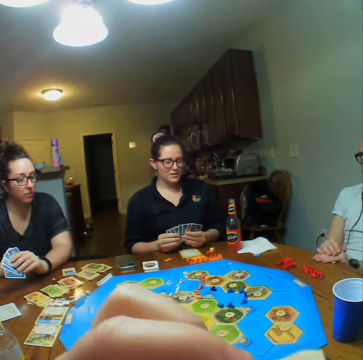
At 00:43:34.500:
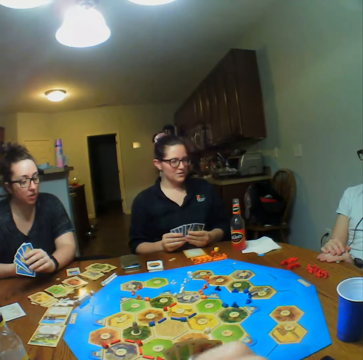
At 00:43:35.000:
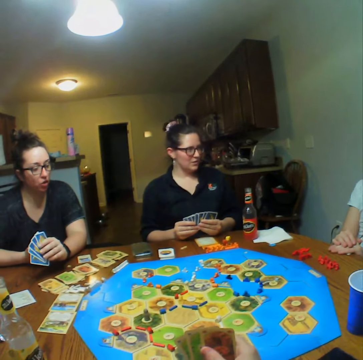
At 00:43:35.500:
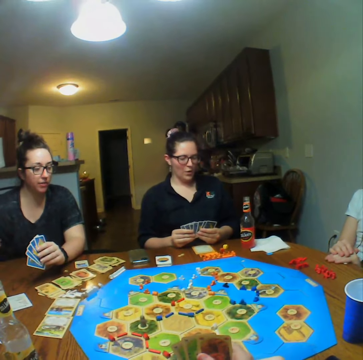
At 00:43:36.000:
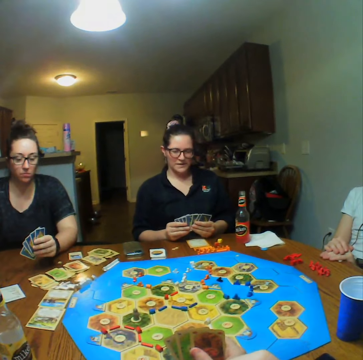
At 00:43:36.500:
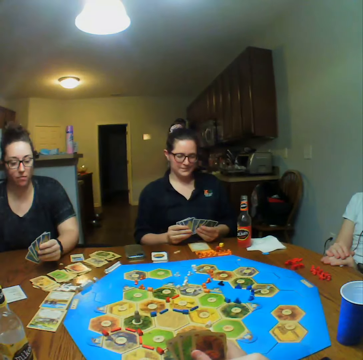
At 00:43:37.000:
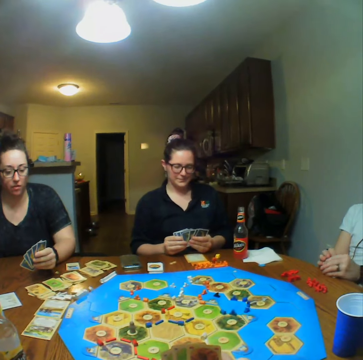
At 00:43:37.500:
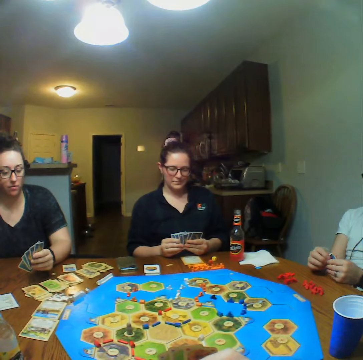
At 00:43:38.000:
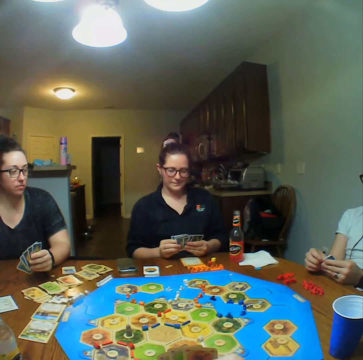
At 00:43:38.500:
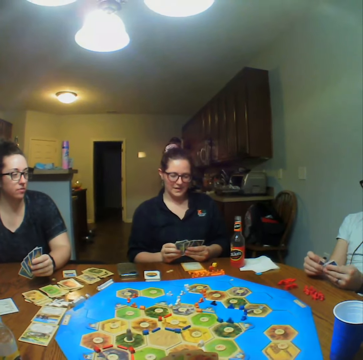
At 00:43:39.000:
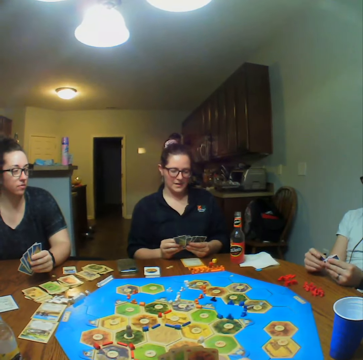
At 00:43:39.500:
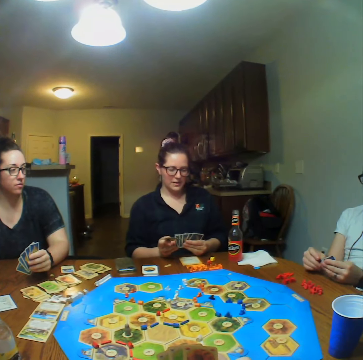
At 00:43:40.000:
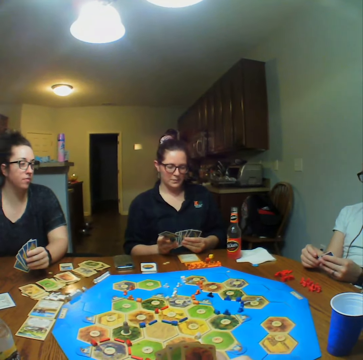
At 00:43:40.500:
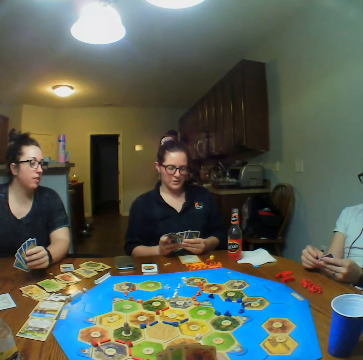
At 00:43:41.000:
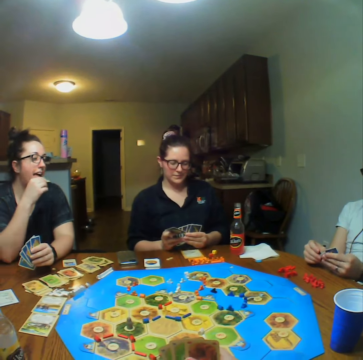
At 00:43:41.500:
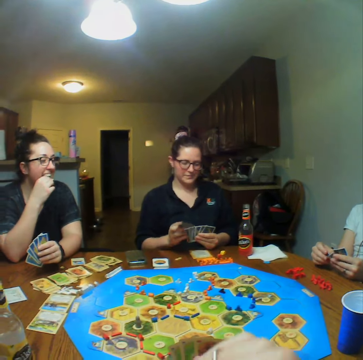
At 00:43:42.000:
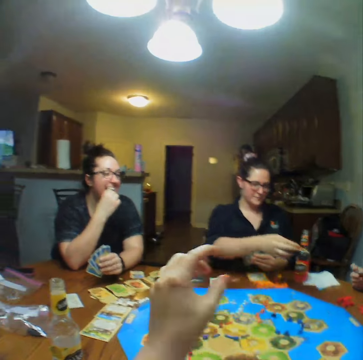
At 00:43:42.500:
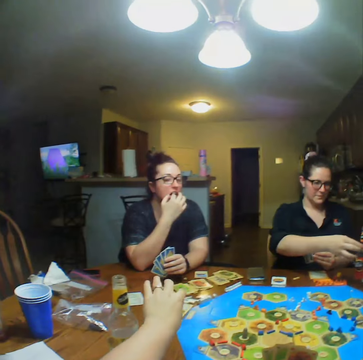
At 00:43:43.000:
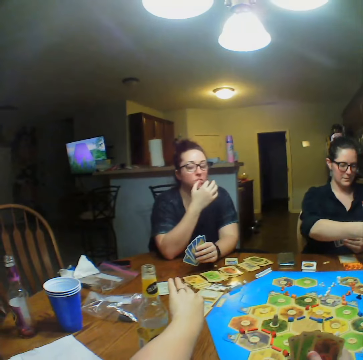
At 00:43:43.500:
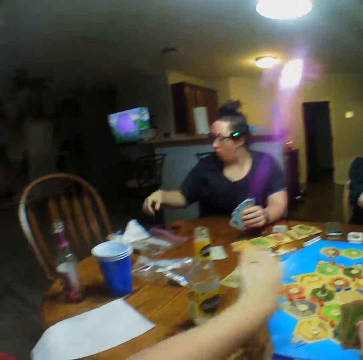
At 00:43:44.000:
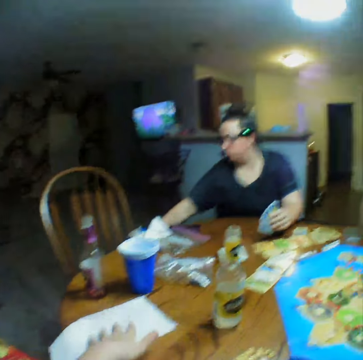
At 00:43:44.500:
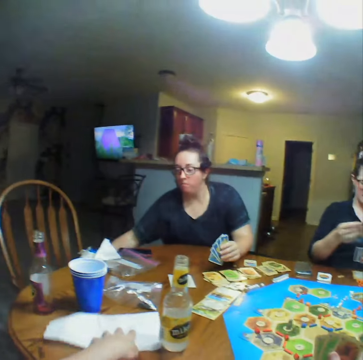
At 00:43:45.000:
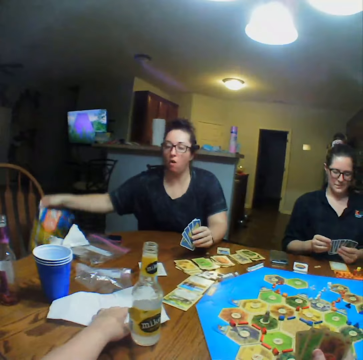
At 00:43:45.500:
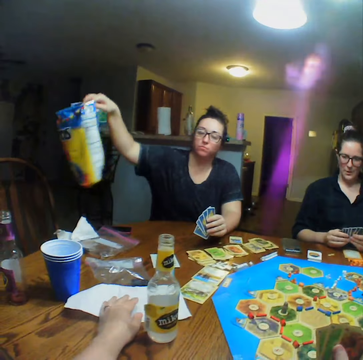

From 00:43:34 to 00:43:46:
A lady eats food. The lady puts a pack of chips on the table. The lady picks up a bag.

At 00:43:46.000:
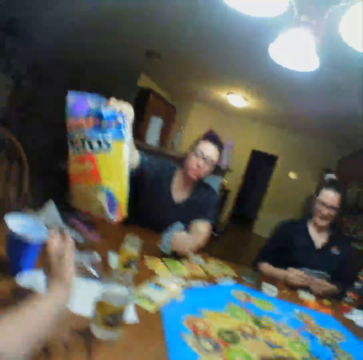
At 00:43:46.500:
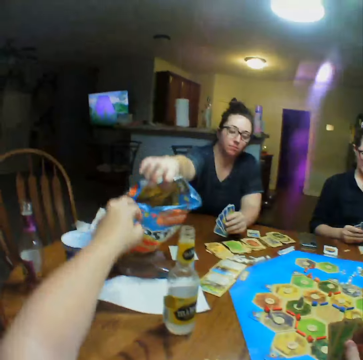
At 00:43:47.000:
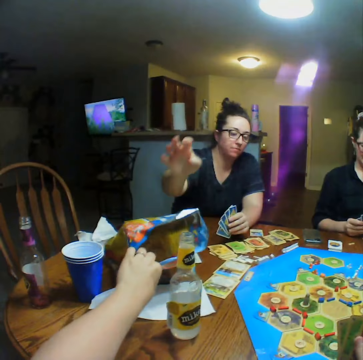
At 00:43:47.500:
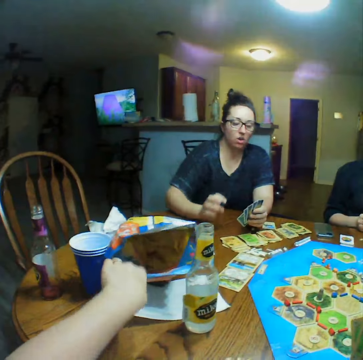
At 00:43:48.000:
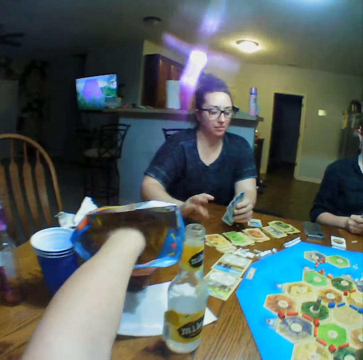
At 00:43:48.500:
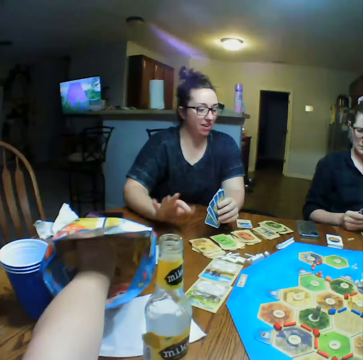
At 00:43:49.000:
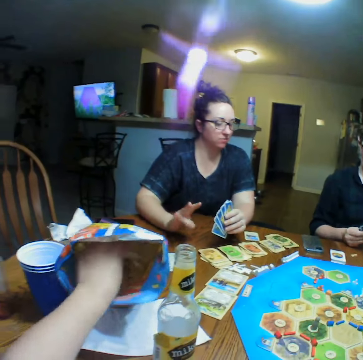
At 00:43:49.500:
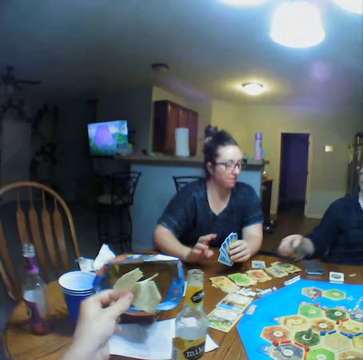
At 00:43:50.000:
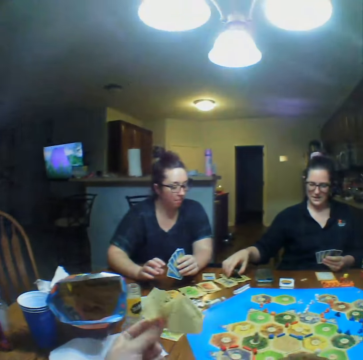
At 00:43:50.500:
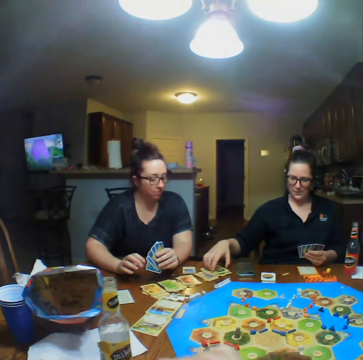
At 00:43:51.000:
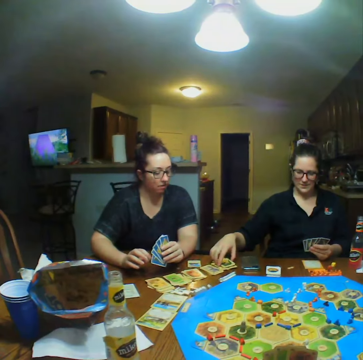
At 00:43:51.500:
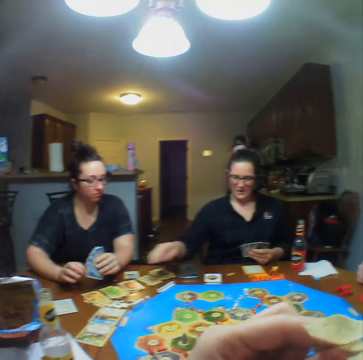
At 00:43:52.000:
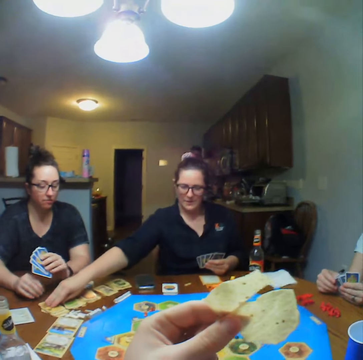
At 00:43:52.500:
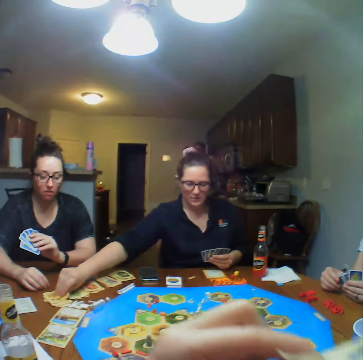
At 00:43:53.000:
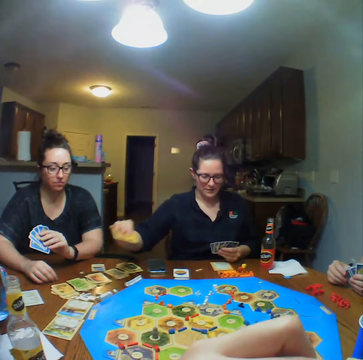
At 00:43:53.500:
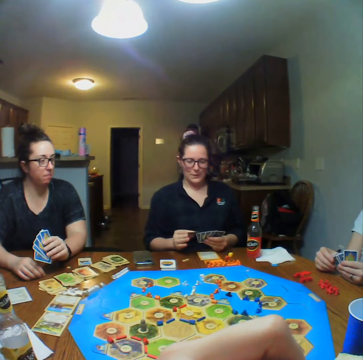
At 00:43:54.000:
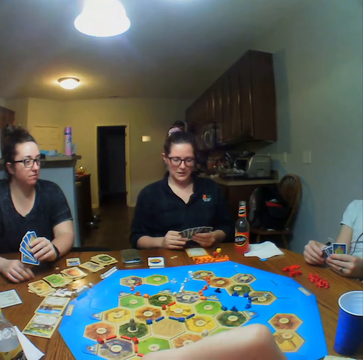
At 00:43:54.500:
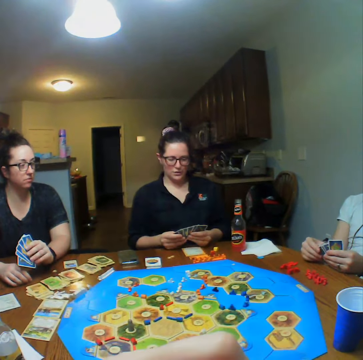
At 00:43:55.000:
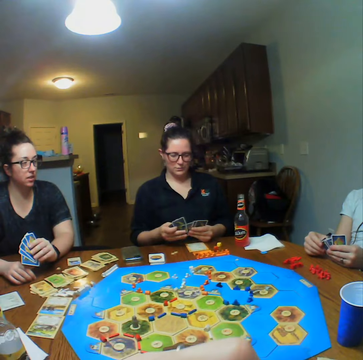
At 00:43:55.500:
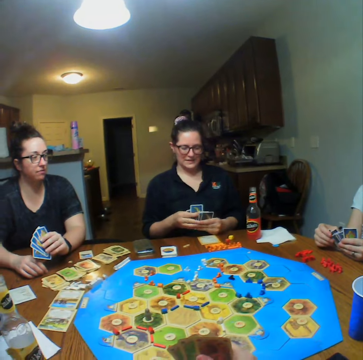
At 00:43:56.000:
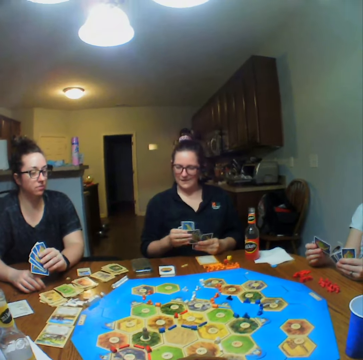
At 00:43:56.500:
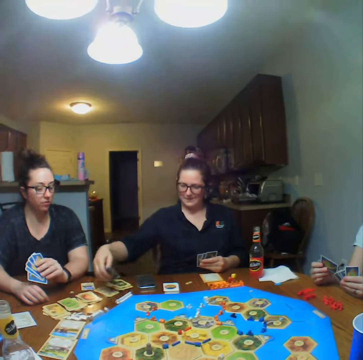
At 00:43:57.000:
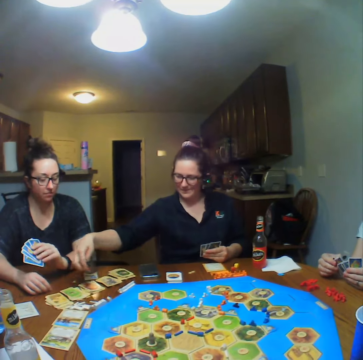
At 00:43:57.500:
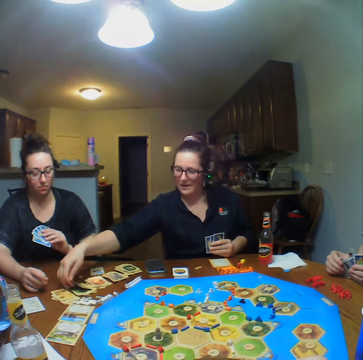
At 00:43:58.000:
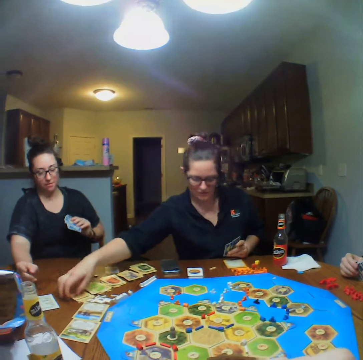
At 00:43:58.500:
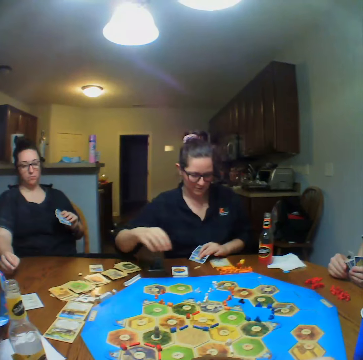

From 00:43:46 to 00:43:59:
A person gives a bag to the camera wearer. The camera wearer eats the crisps. They pick up a snack from the bag. Another person places down a card. The second person picks up a card. A lady puts the cards on the table. The second person arranges the cards on the table.

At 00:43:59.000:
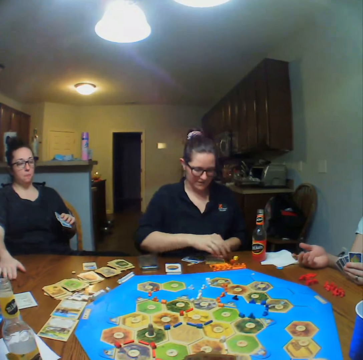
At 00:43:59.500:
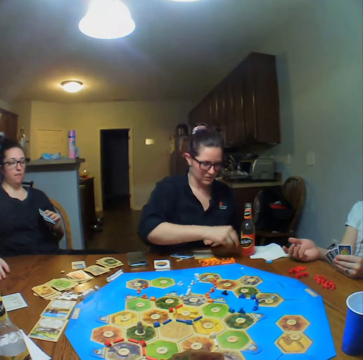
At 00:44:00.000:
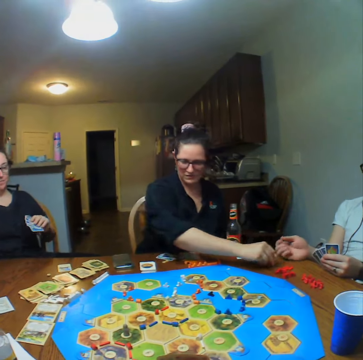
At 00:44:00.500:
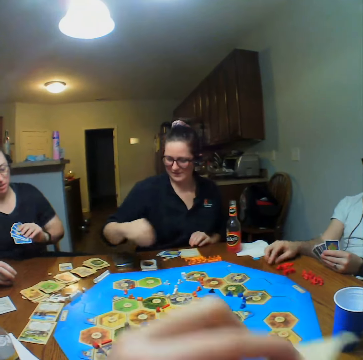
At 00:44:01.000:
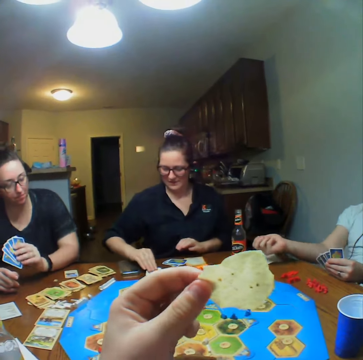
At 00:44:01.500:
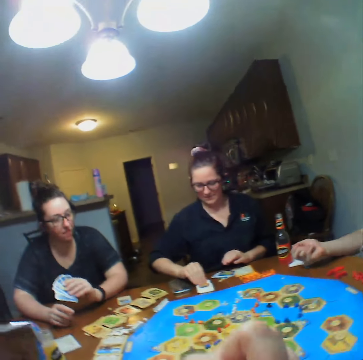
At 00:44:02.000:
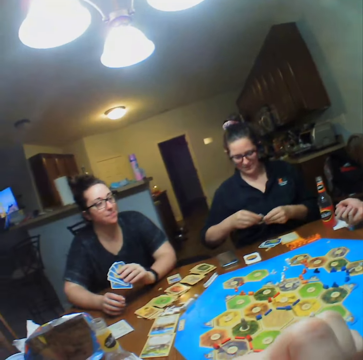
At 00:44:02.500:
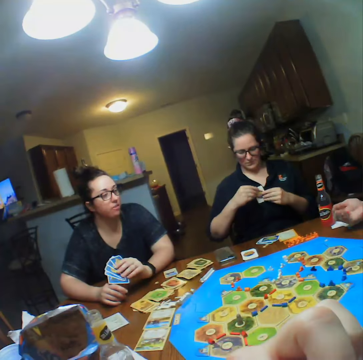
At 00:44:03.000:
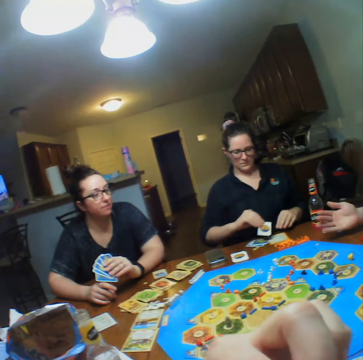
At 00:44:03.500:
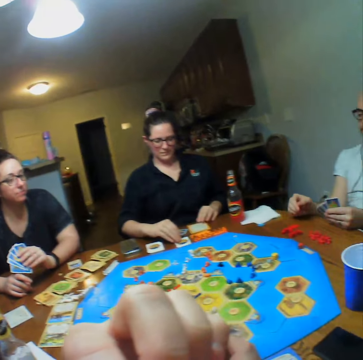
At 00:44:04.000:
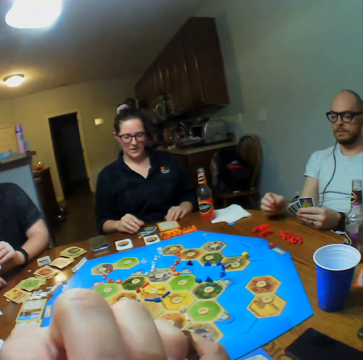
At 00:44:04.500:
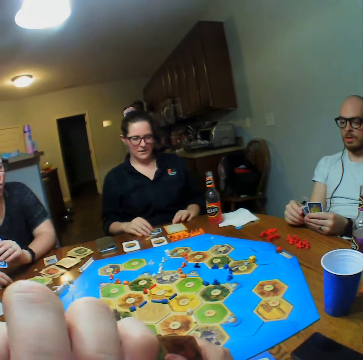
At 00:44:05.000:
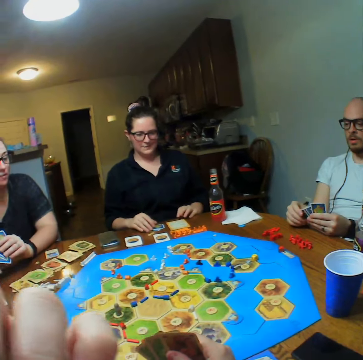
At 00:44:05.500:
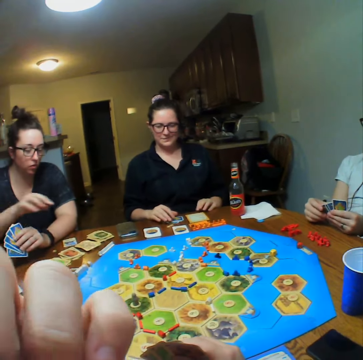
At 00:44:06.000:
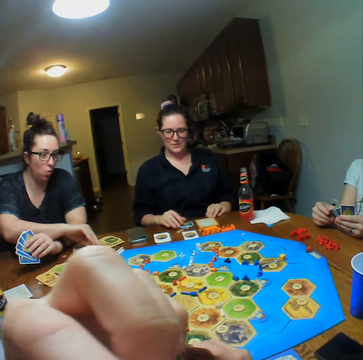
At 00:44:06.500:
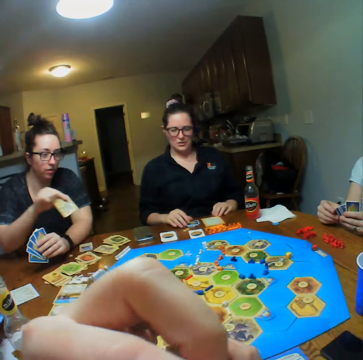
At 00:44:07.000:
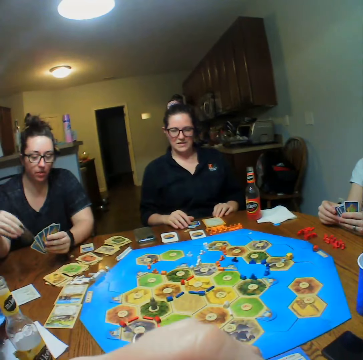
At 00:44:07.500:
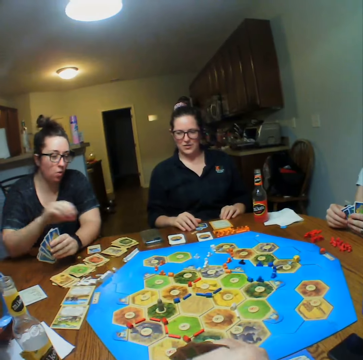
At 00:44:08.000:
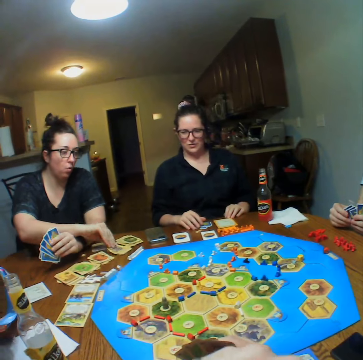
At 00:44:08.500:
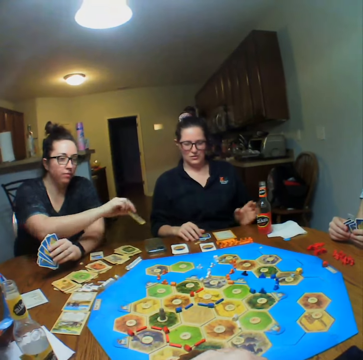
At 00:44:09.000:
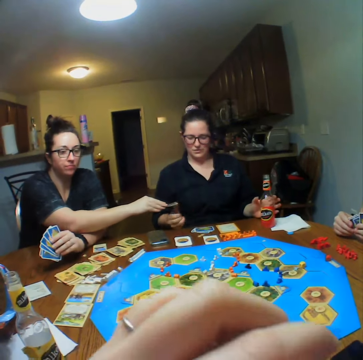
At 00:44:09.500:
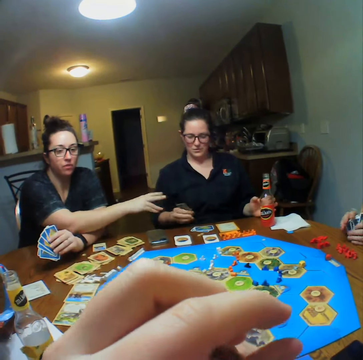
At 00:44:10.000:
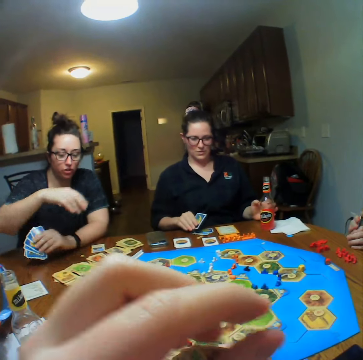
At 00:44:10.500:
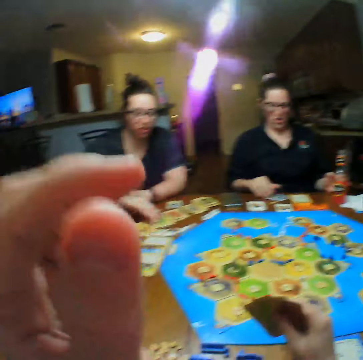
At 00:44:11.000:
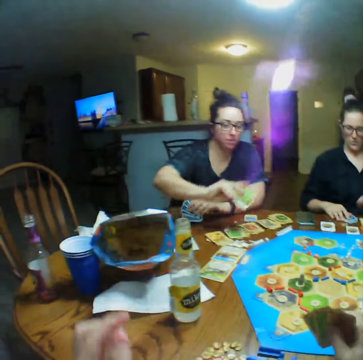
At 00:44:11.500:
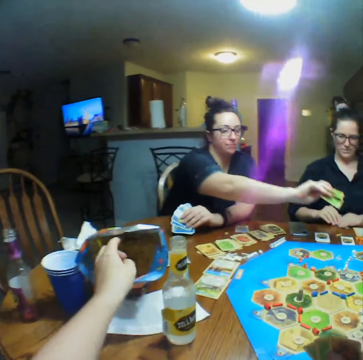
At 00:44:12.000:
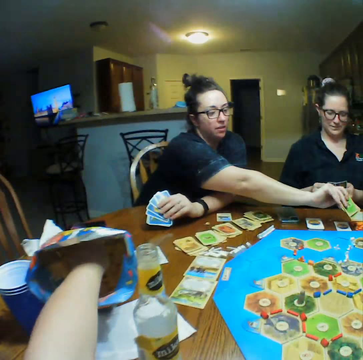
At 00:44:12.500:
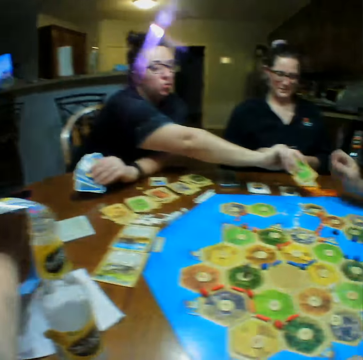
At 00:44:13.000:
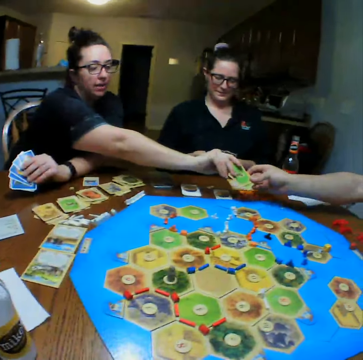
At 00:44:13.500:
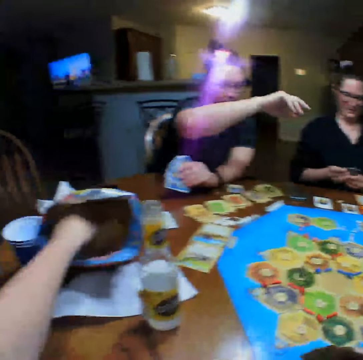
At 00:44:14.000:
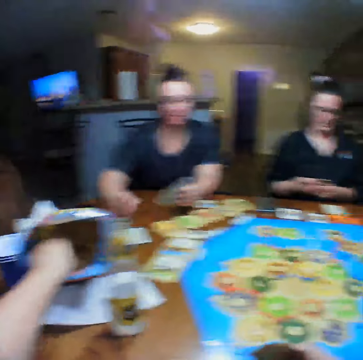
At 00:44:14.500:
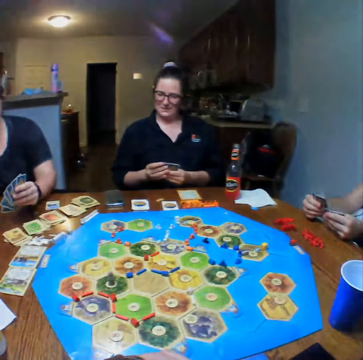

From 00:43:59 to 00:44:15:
A person picks dice from the table. The person places down a dice. Another person picks up a dice and shakes the dice on the hand. The first person picks up a card. The second person throws down the dice. The first person places down a card. A lady picks up a card. The lady gives the first person the card. The lady picks up a card. The lady gives the second person the cards. The camera wearer picks up a snack from the package. They eat the crisps.
